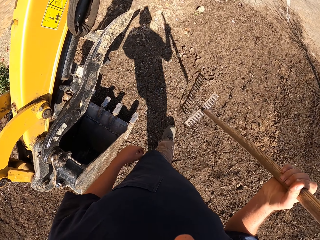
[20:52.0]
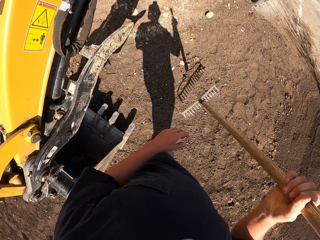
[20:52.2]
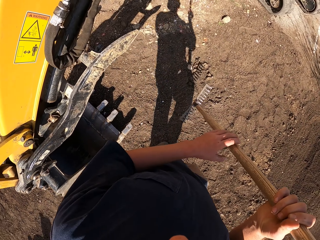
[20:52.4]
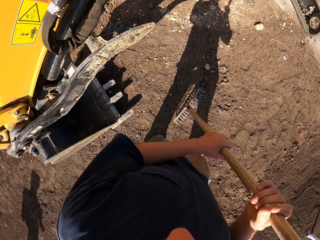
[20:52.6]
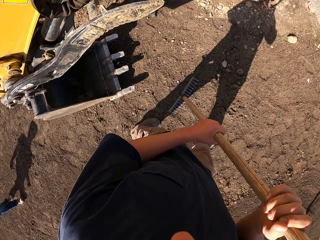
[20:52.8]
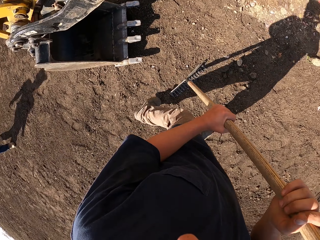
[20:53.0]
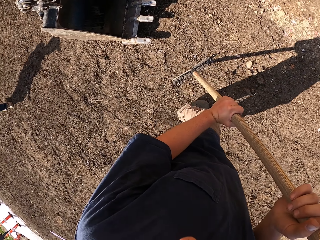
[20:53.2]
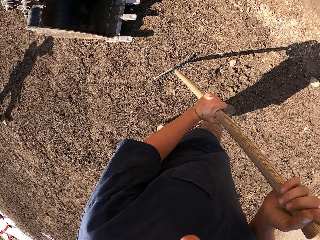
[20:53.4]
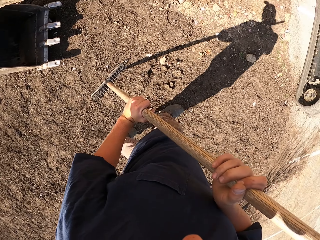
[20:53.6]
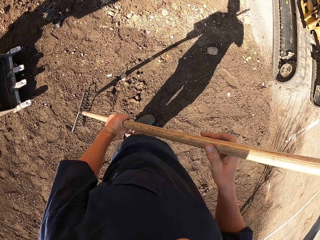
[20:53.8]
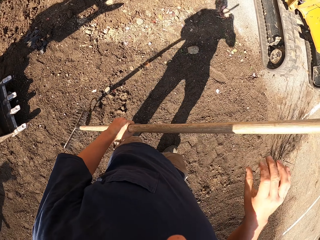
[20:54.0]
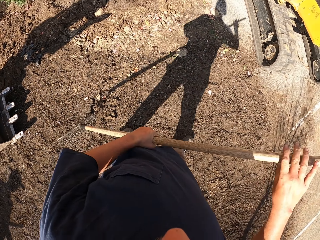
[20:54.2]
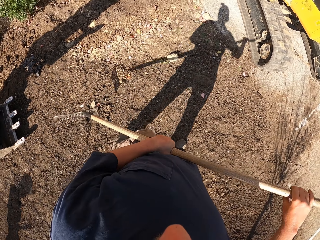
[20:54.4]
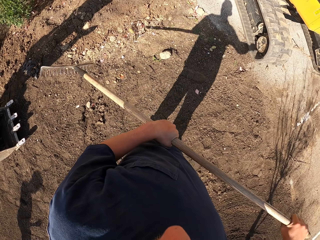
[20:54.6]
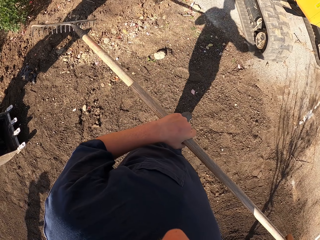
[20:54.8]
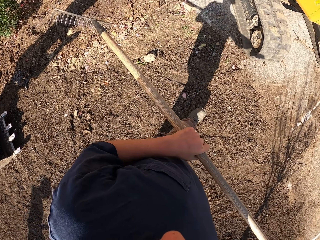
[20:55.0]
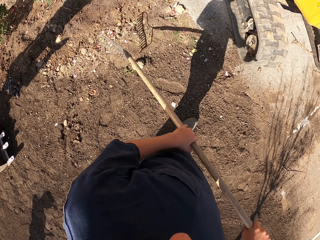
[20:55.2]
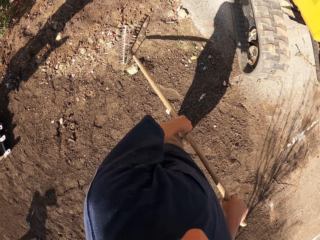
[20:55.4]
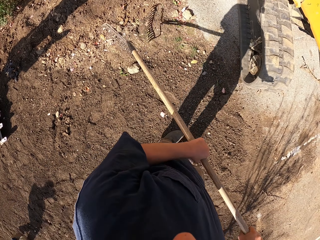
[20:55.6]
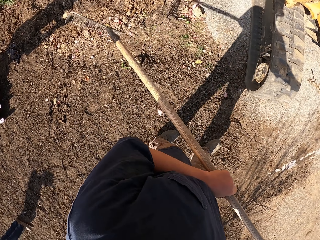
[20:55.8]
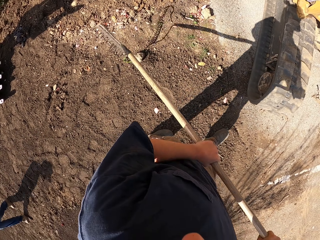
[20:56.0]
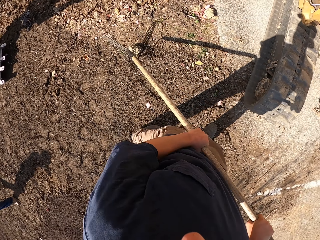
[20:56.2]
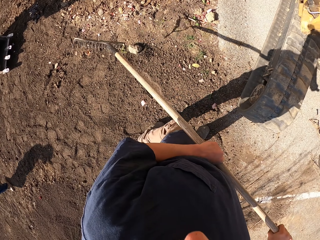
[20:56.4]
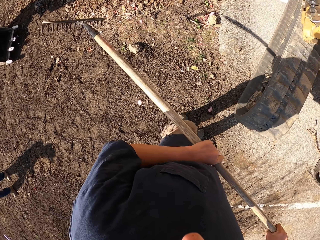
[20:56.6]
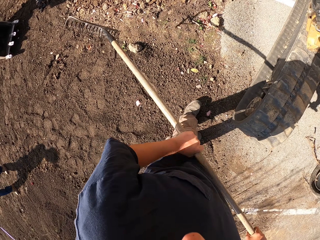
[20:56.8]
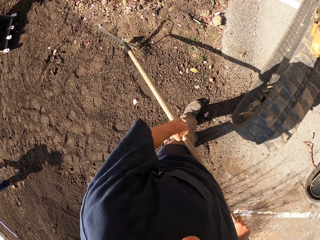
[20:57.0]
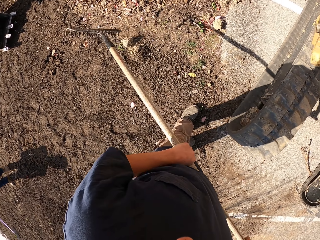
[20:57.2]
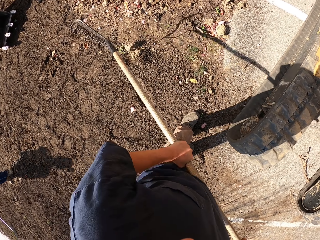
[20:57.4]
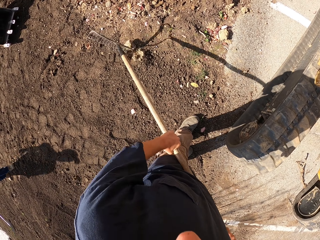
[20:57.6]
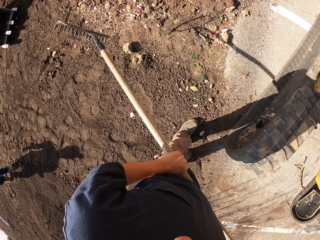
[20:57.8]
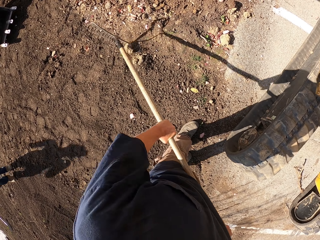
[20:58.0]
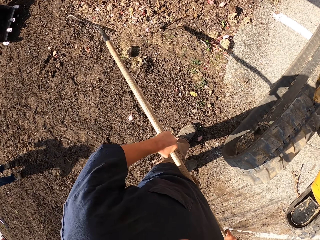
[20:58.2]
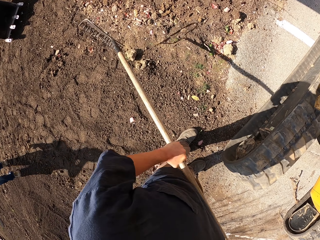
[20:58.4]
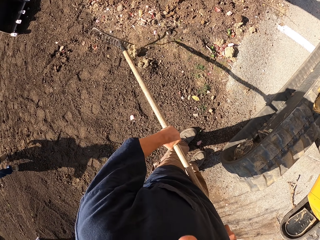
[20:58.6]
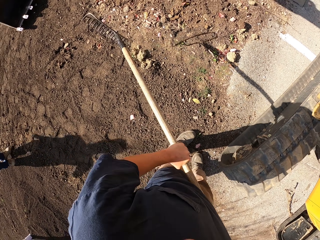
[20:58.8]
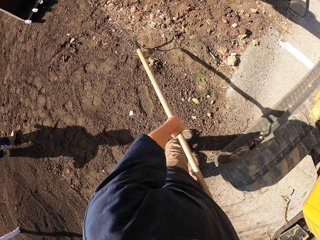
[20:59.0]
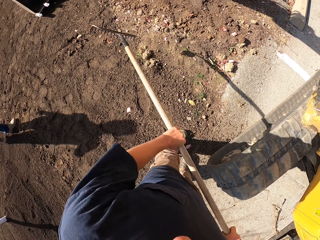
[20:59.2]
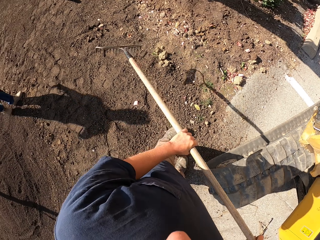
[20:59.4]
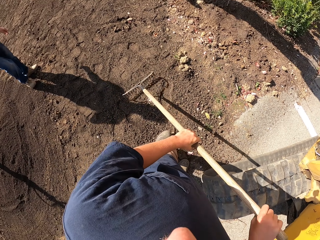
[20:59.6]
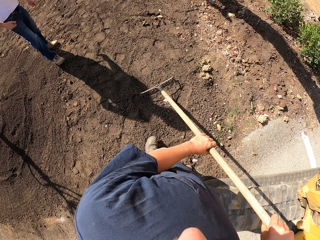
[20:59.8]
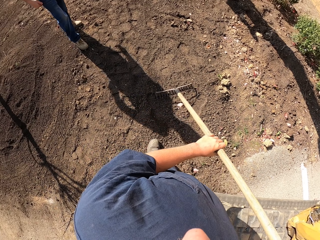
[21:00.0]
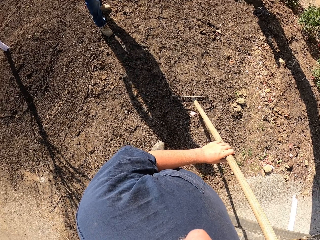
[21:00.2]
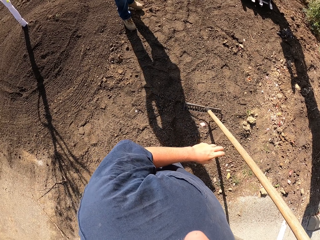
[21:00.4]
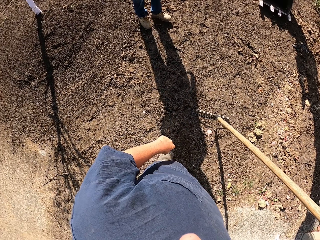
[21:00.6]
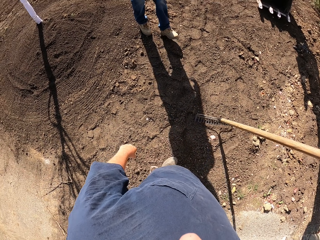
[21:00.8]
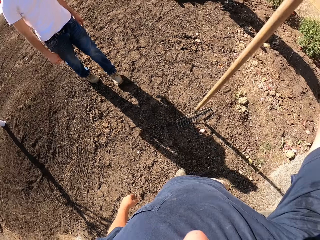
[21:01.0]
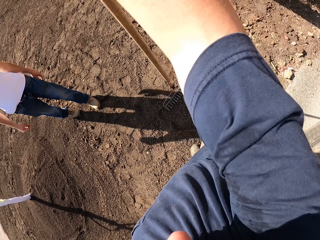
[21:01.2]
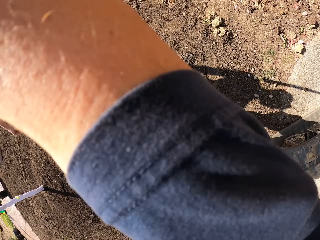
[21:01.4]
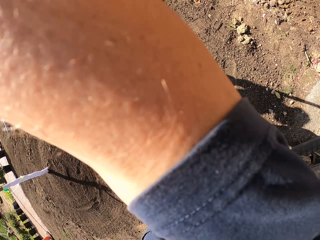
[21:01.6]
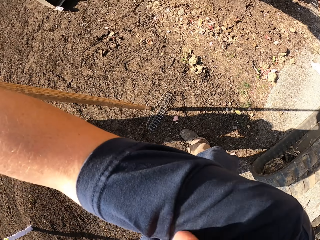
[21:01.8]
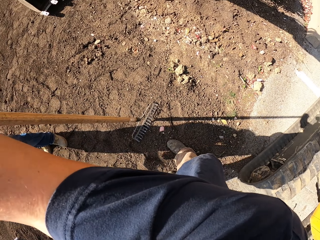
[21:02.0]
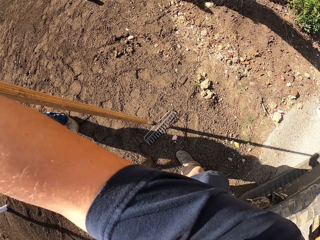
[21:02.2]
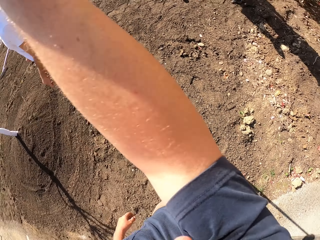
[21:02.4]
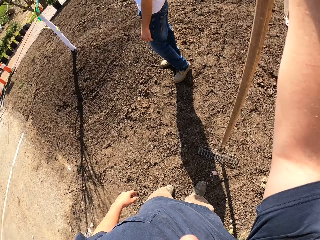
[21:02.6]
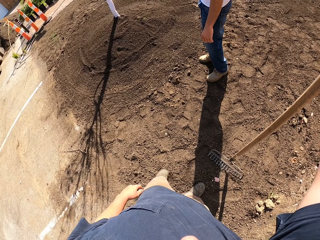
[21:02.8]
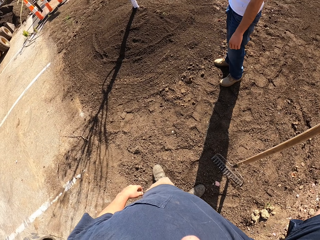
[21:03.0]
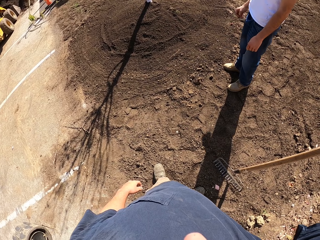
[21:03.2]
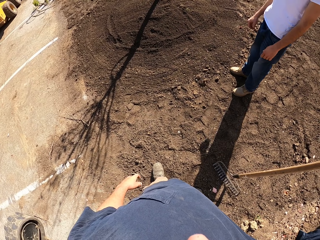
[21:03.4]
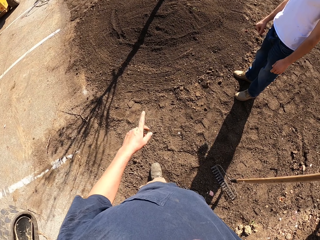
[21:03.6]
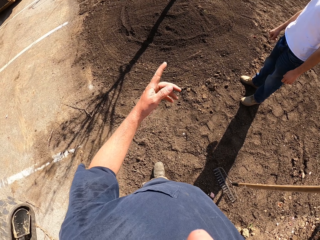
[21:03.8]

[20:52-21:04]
The camera wearer lifts the rake. They make a step. They lift the rake and hit the stone with the rake. They break the soil with the rake. The man converses with the camera wearer. The camera wearer looks around and lifts up a hand.

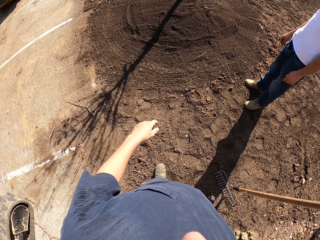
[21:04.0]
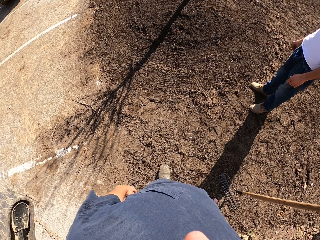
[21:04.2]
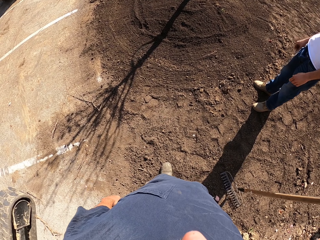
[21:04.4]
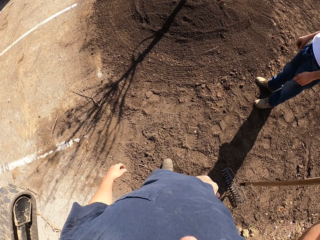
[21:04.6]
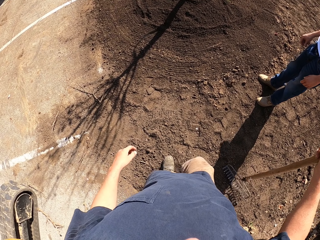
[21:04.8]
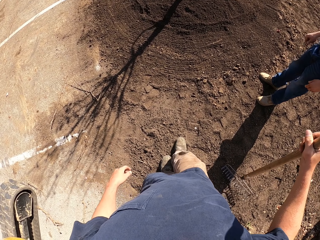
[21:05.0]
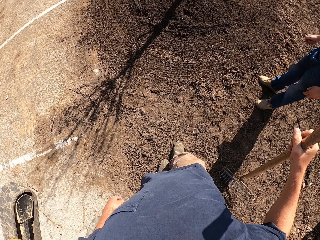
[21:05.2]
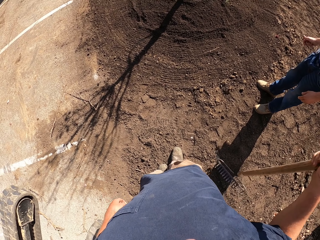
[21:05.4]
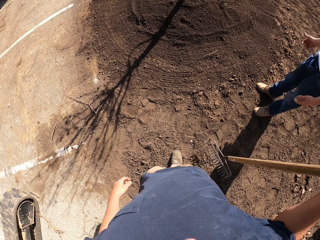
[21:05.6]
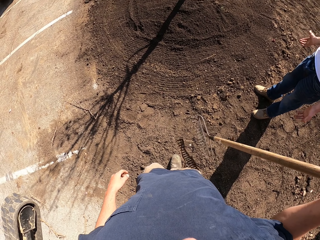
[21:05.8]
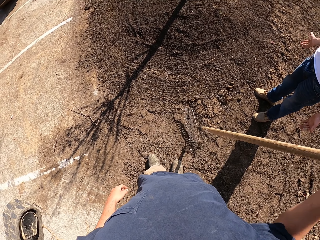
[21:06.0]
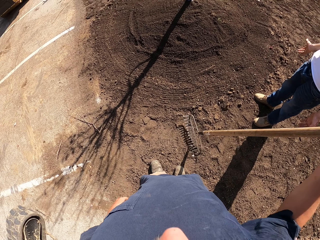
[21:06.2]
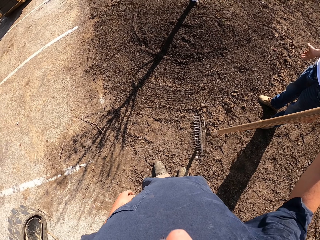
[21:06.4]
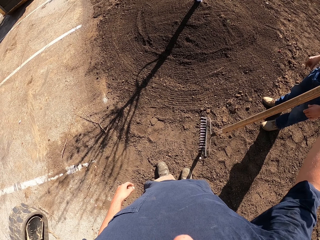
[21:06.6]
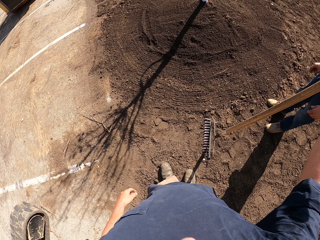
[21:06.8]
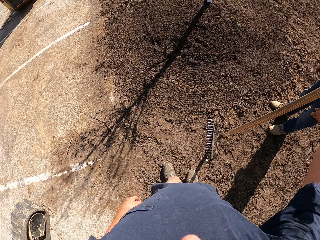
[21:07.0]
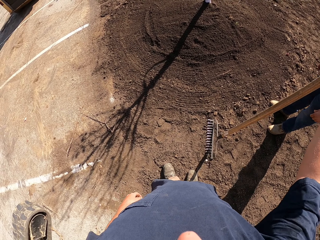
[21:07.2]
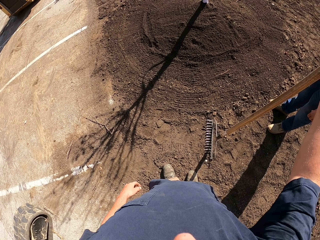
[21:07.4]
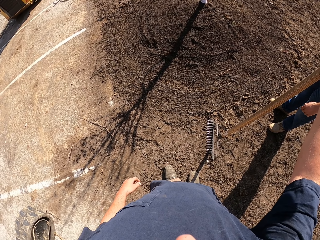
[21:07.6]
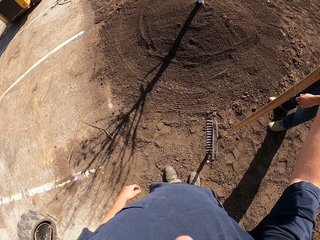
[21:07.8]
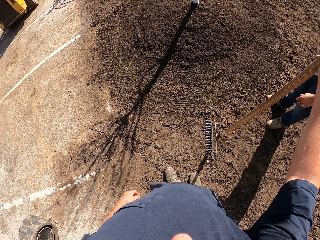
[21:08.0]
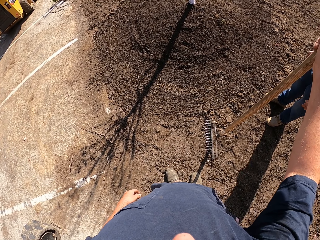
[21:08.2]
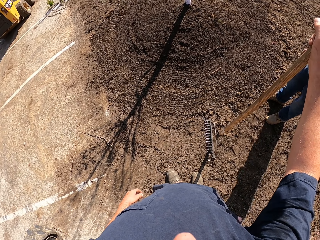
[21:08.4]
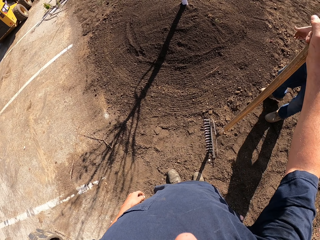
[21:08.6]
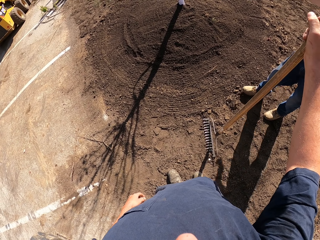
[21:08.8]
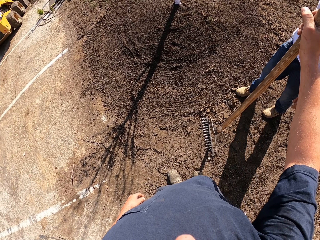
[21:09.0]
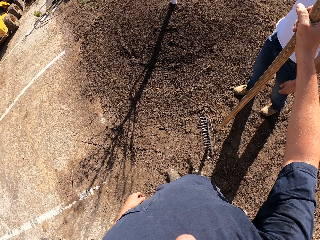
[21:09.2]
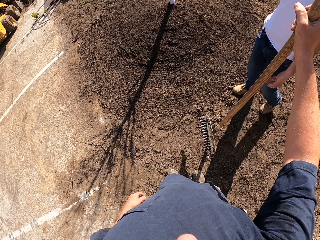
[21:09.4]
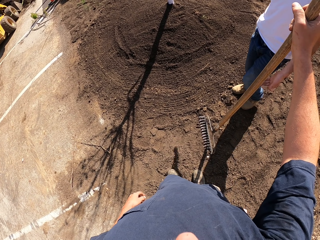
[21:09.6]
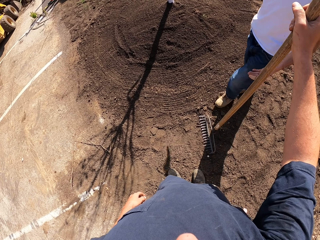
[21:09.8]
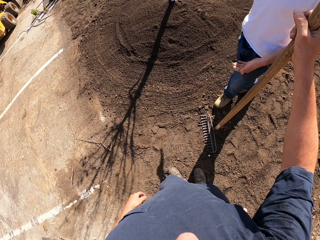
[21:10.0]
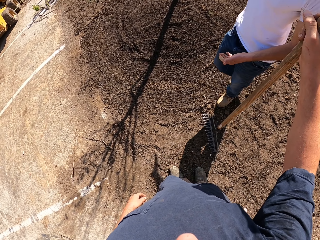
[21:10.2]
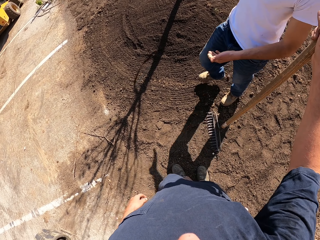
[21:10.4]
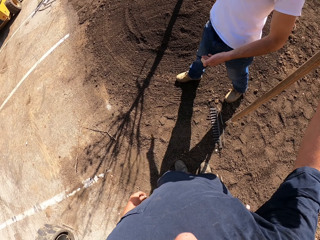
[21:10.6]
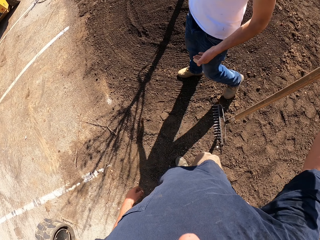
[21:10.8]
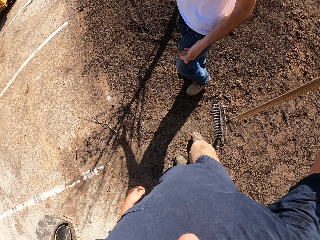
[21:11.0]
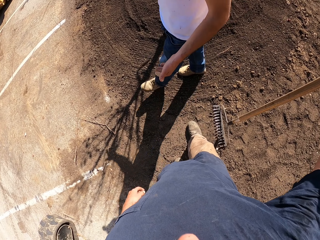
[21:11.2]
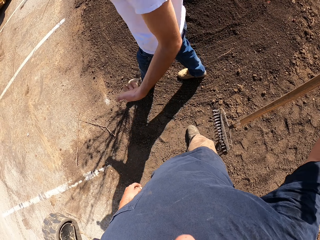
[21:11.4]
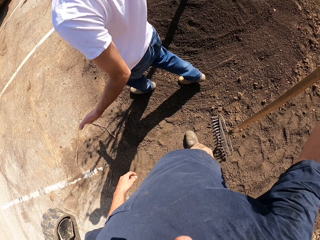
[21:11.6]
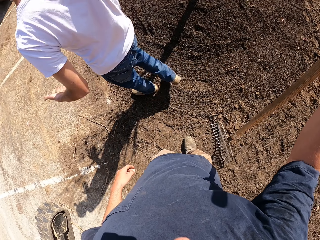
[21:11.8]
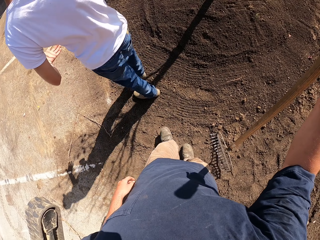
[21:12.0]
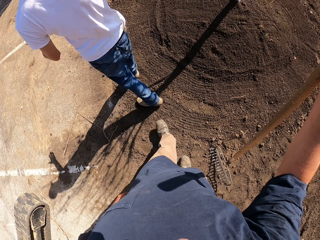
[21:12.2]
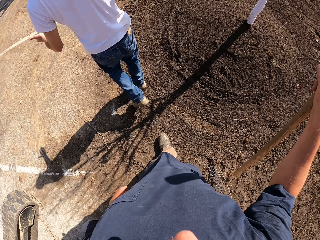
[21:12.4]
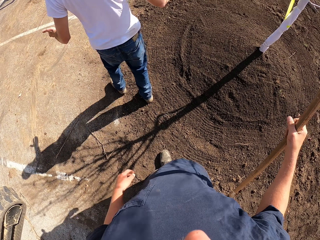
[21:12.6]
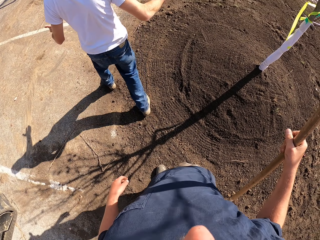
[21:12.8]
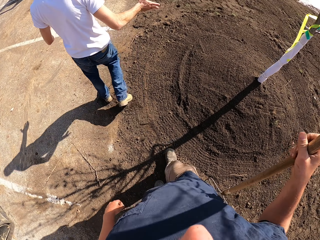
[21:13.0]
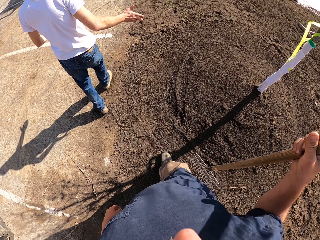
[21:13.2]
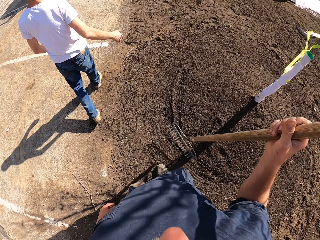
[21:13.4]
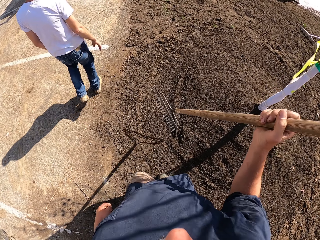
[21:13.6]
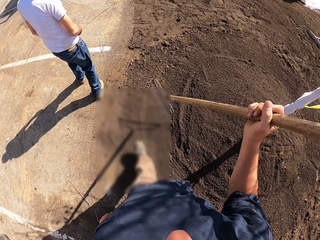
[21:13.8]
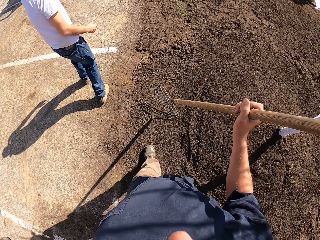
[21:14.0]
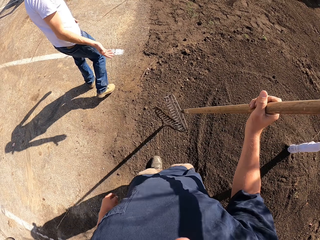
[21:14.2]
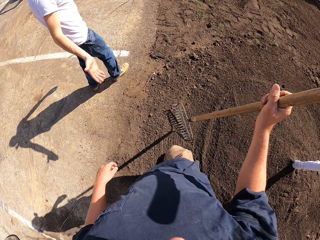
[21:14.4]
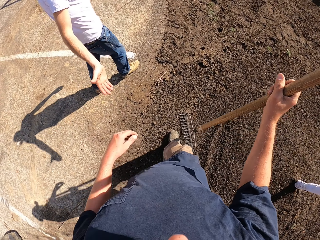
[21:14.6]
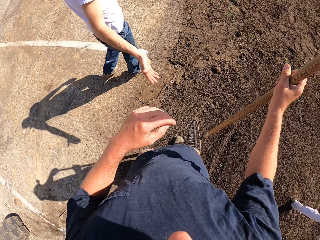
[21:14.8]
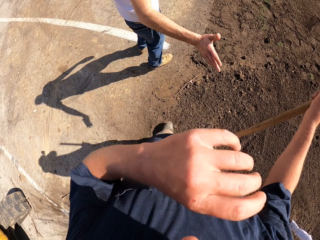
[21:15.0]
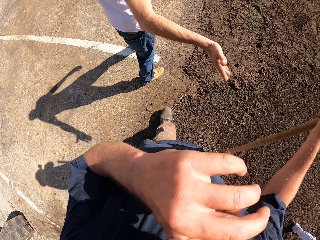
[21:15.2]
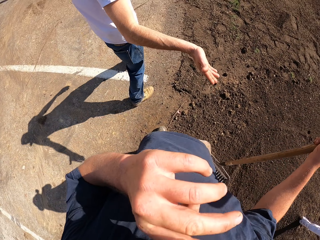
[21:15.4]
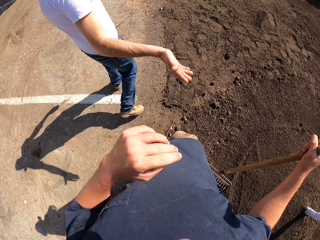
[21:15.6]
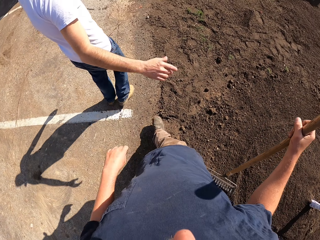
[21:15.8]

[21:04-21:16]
The camera wearer converses with the first man. They make a step. They lift the rake. The other man converses with the camera wearer. The other man walks around. The camera wearer looks around. They walk around. They look around. They lift the left hand.
